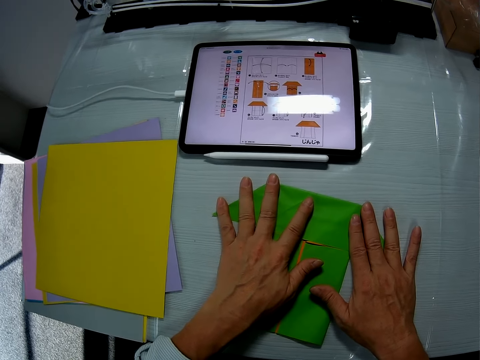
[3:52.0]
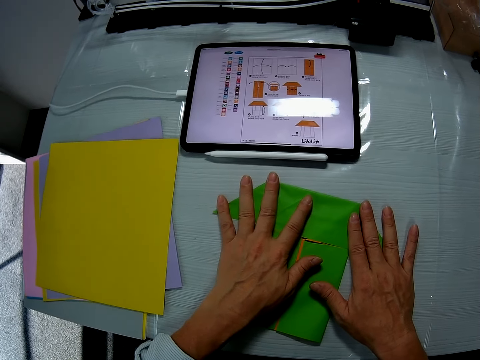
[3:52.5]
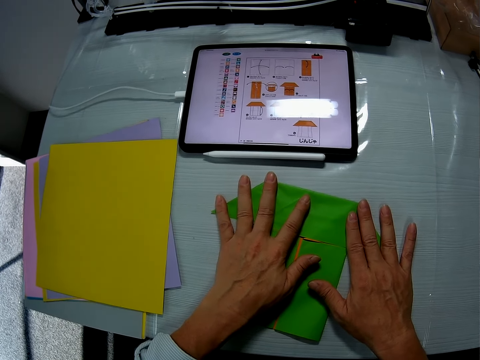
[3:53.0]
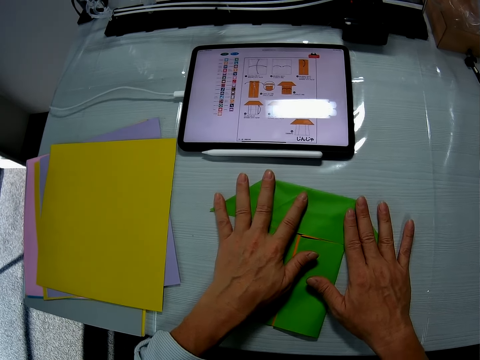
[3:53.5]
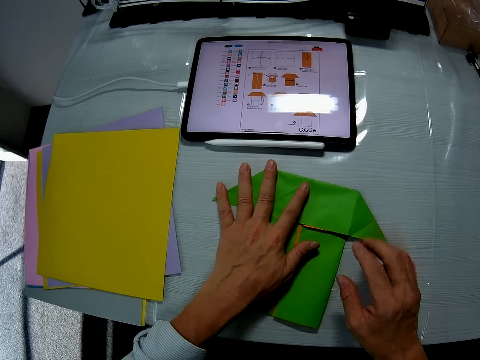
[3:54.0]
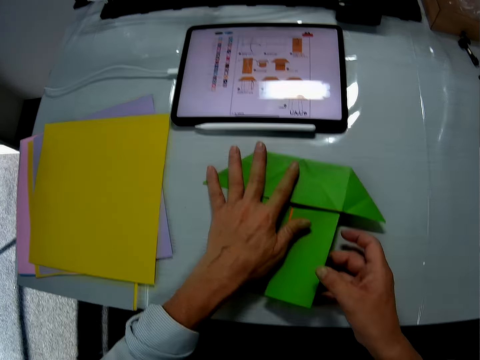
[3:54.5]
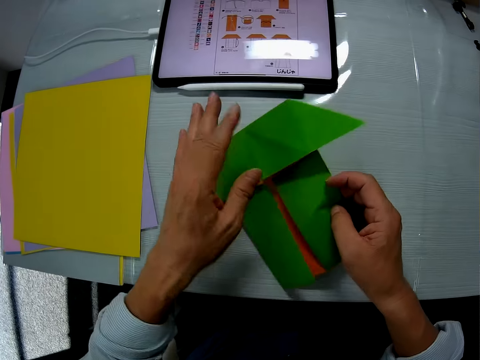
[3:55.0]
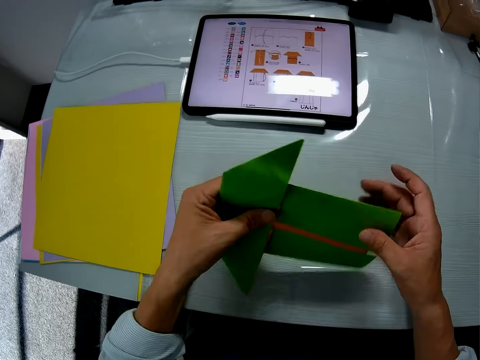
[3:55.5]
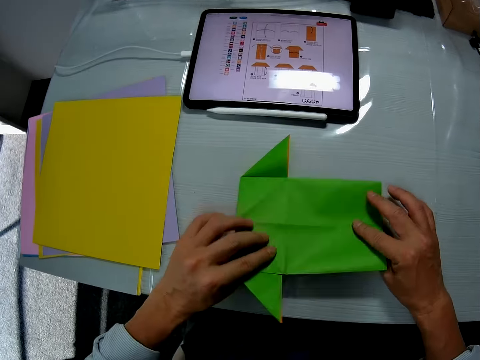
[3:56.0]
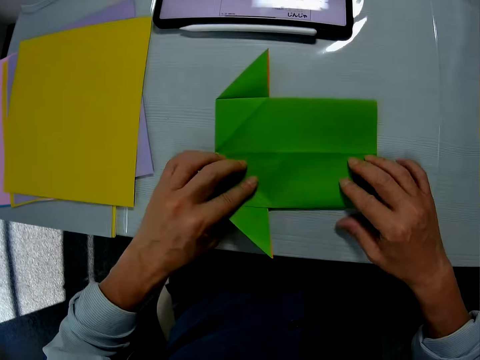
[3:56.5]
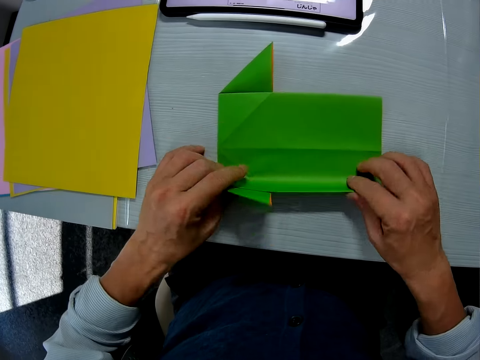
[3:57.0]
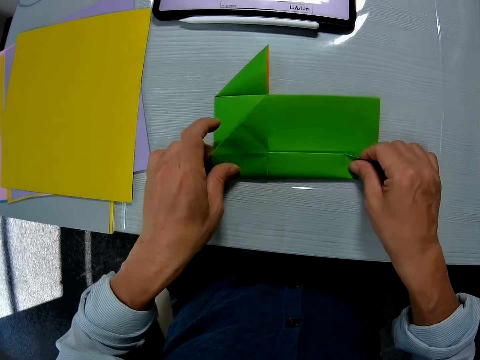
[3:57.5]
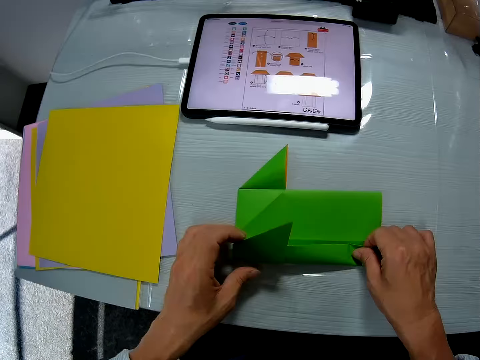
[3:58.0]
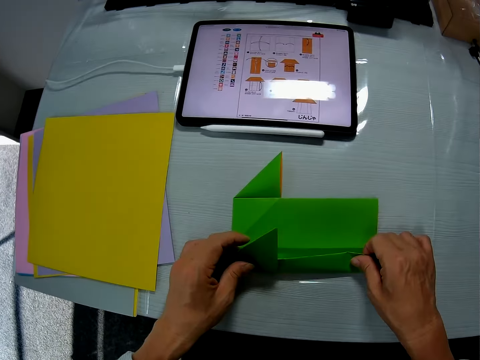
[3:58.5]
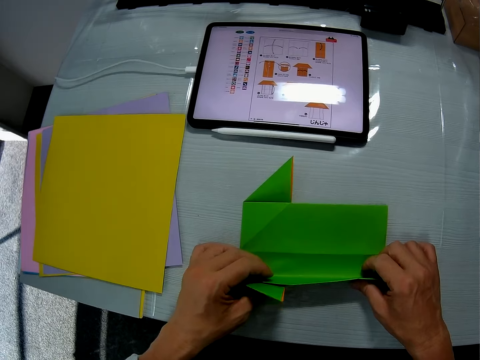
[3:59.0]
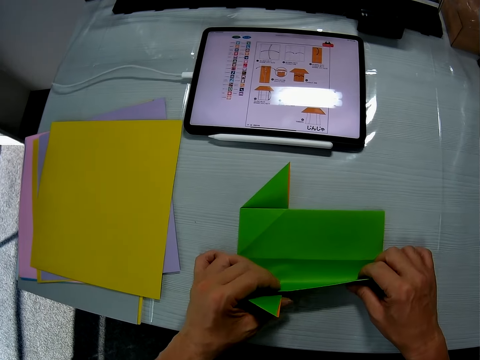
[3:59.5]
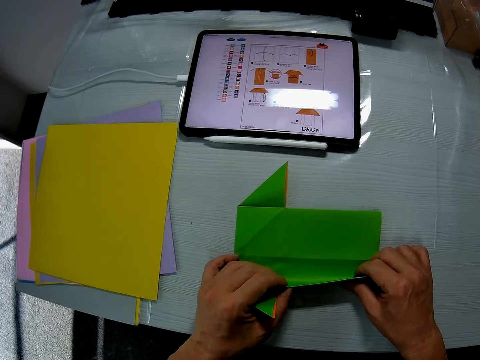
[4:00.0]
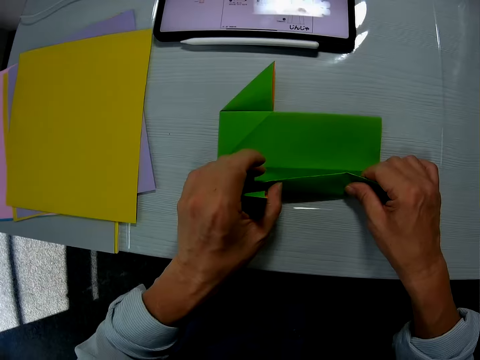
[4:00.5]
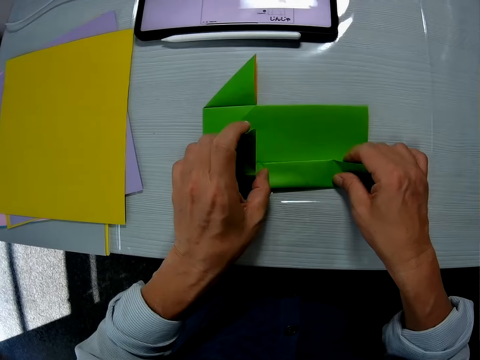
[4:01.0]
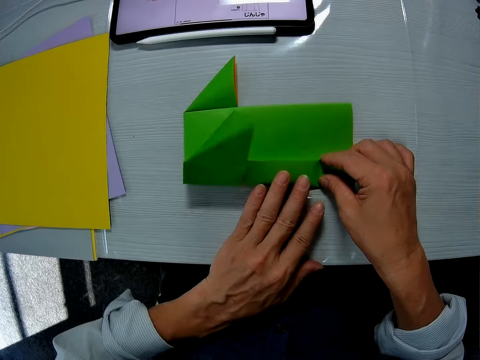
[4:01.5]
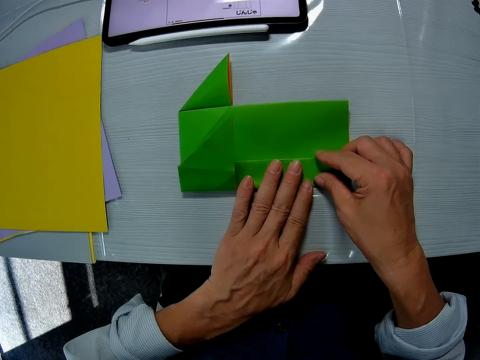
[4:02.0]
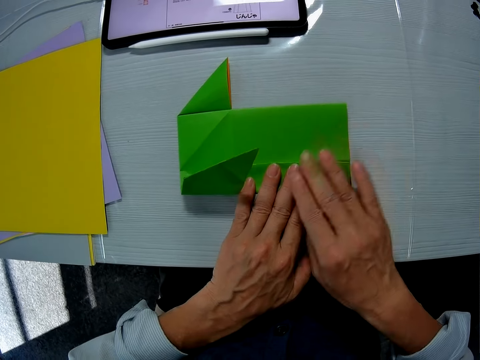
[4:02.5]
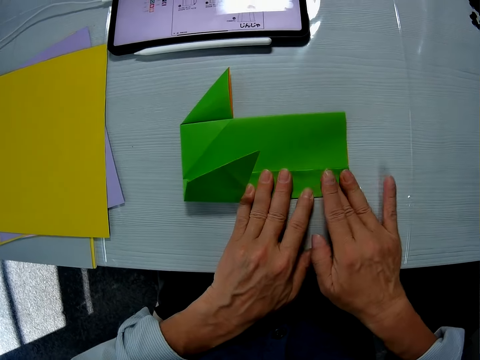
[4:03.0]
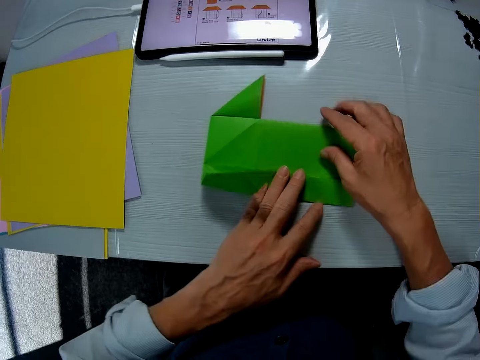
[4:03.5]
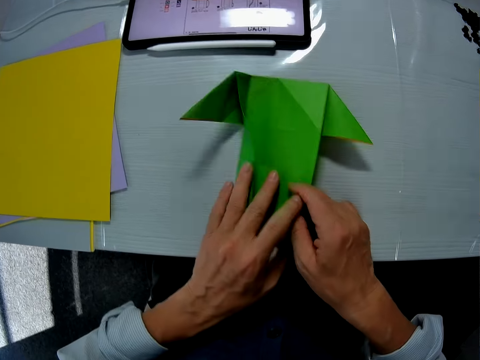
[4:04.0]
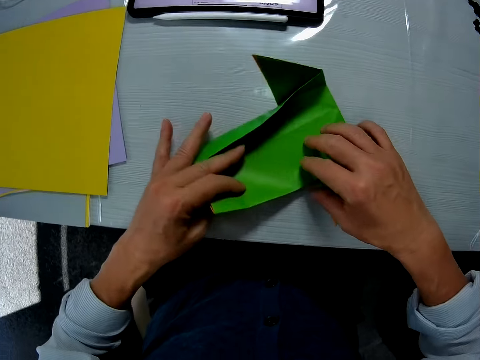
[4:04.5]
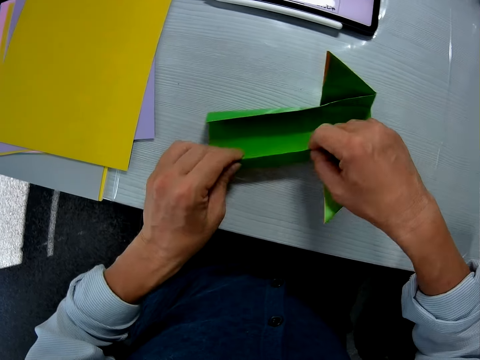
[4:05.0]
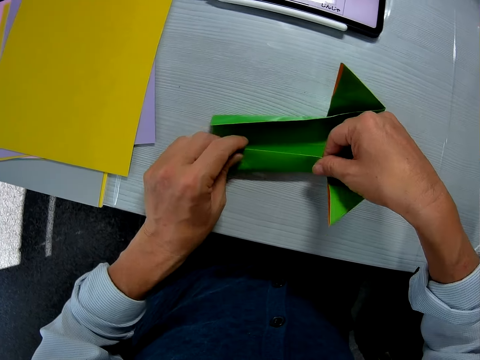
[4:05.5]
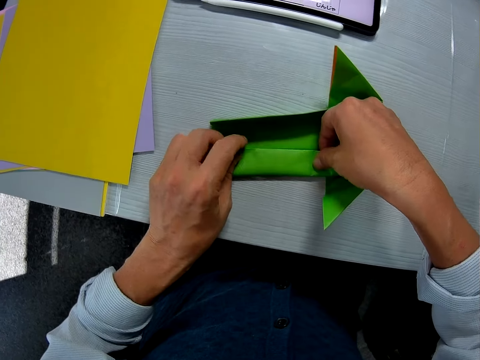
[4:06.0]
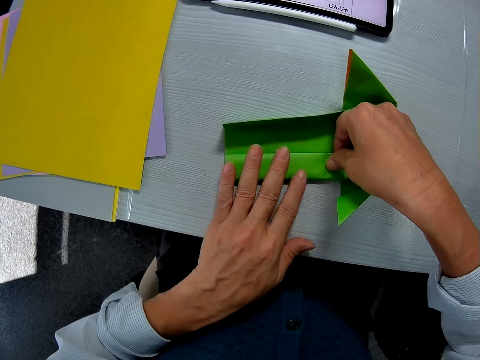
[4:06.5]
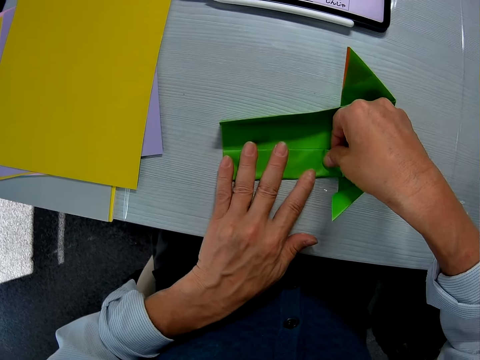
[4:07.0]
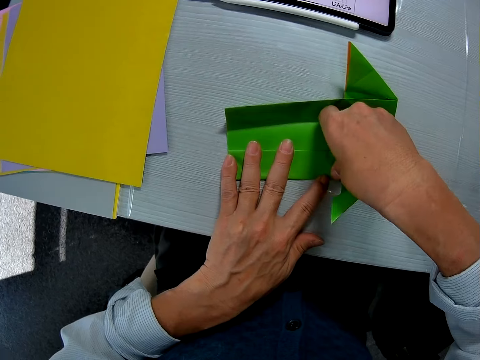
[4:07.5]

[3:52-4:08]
The camera wearer turns the manila paper. They fold the manila paper. They look at the drawings on the tablet. They turn the manila paper. They fold the manila paper.

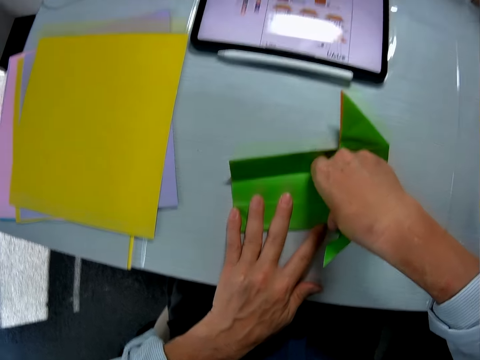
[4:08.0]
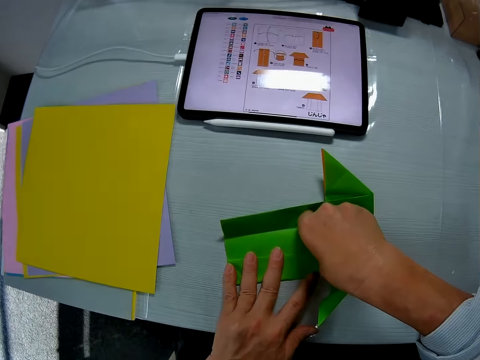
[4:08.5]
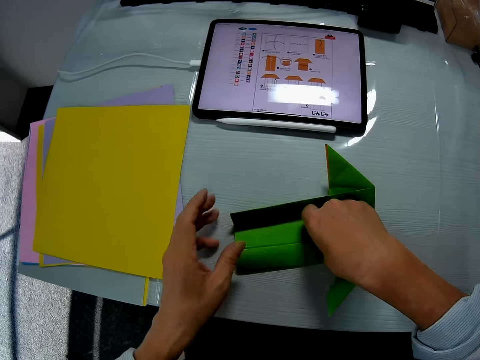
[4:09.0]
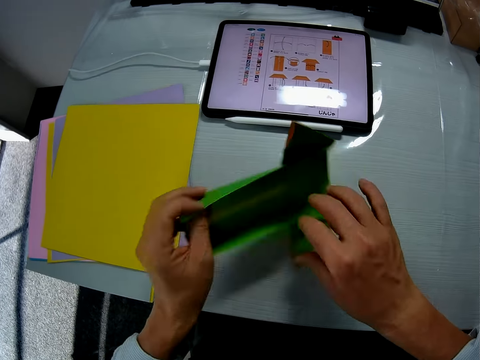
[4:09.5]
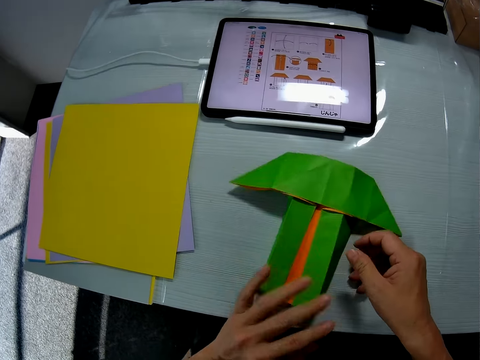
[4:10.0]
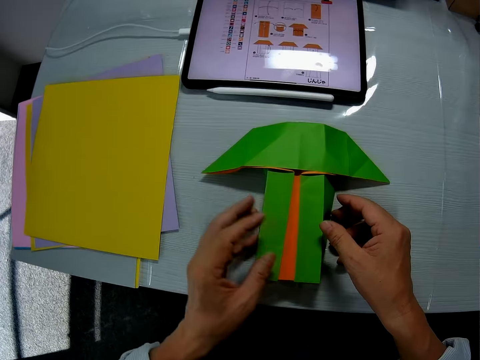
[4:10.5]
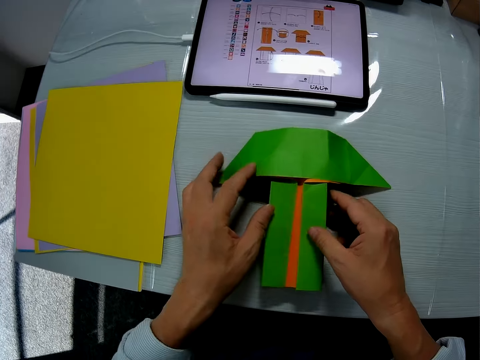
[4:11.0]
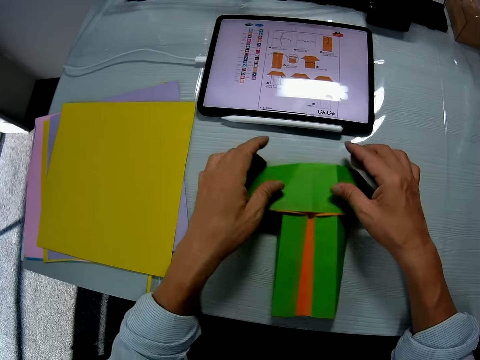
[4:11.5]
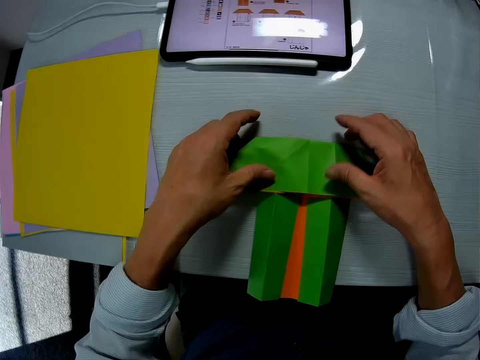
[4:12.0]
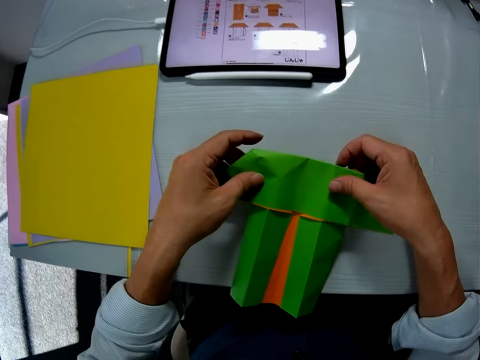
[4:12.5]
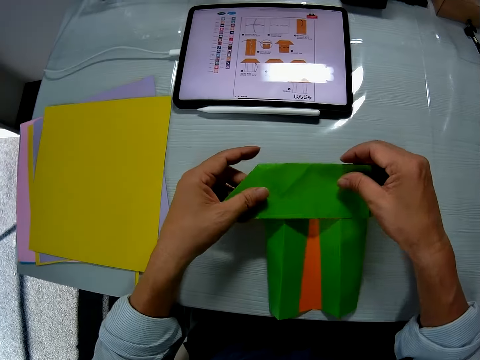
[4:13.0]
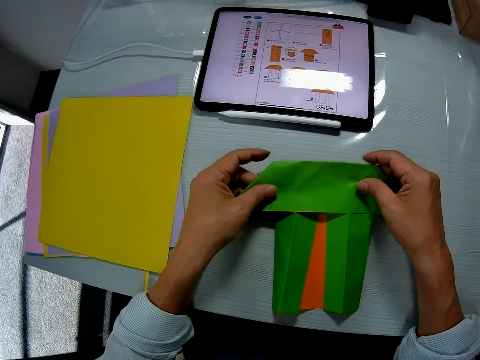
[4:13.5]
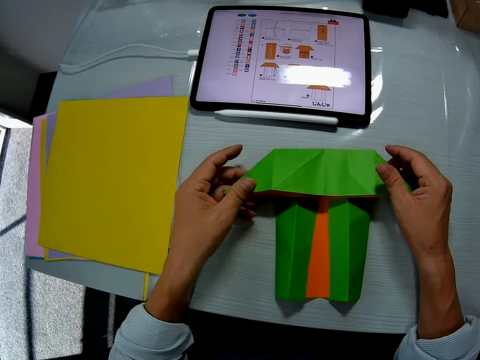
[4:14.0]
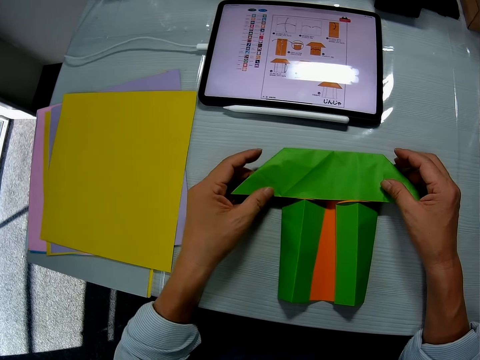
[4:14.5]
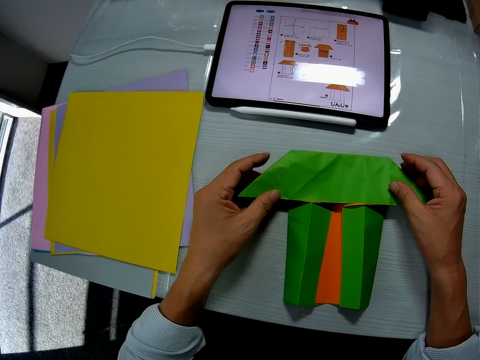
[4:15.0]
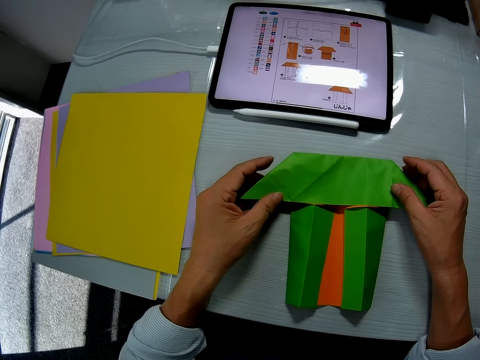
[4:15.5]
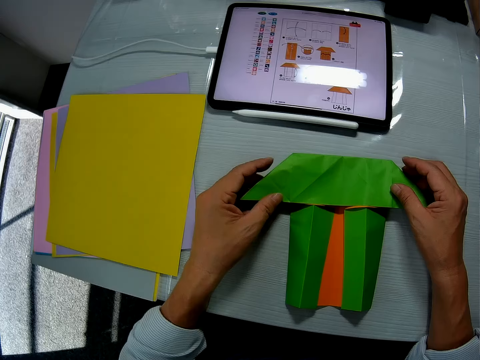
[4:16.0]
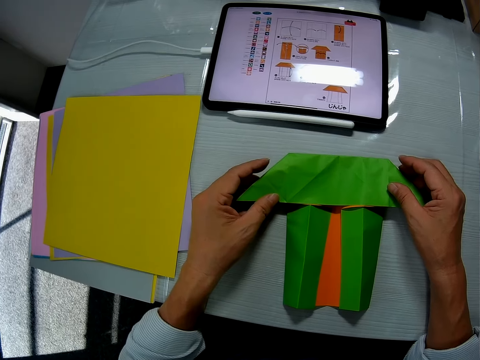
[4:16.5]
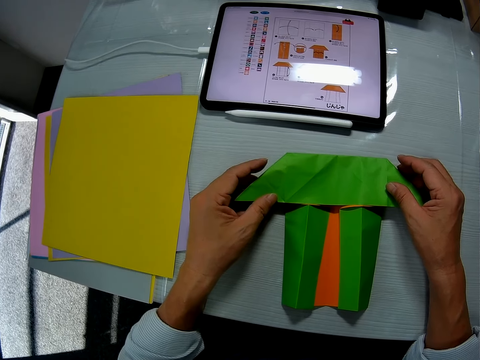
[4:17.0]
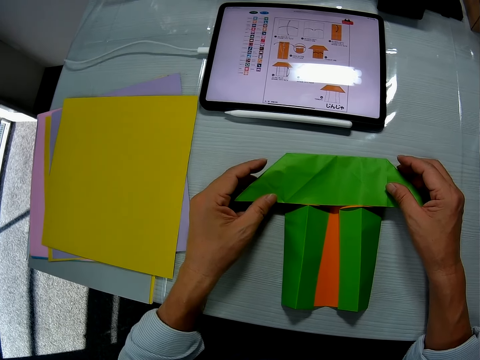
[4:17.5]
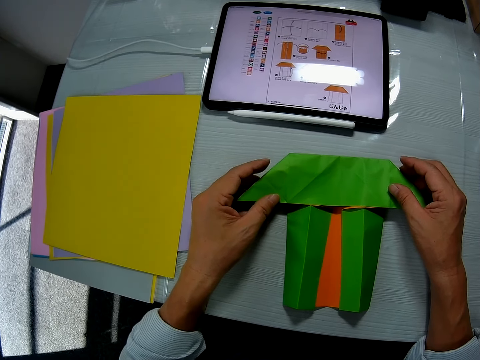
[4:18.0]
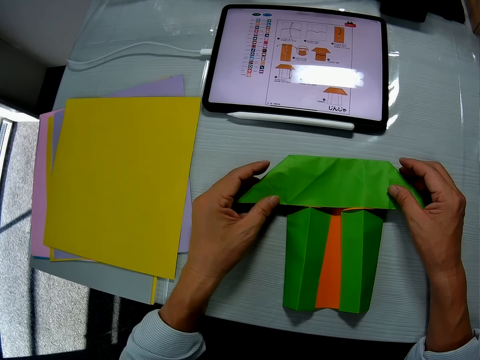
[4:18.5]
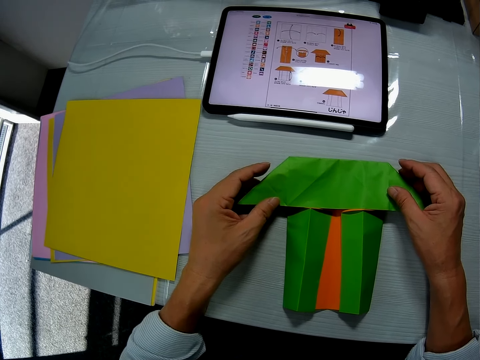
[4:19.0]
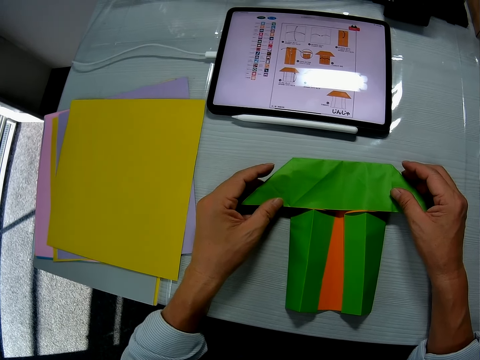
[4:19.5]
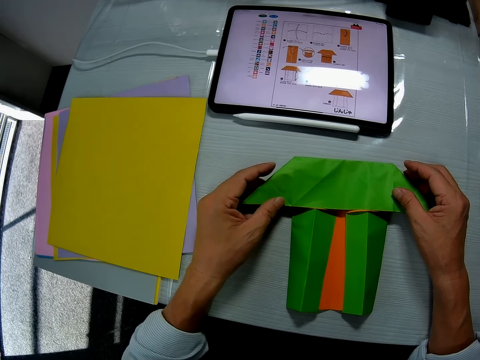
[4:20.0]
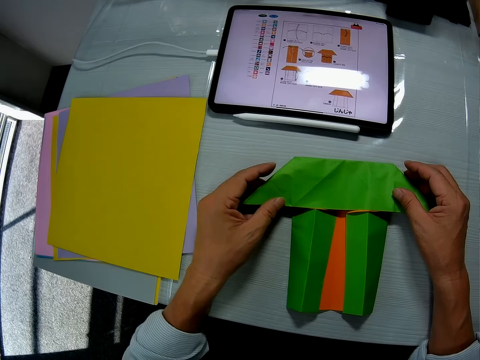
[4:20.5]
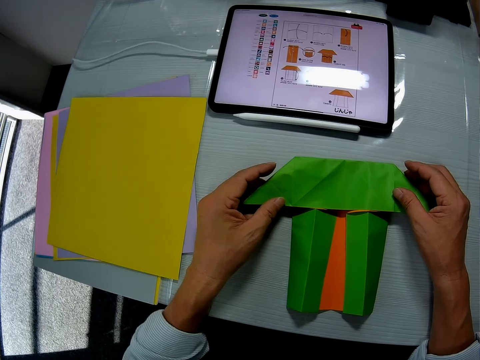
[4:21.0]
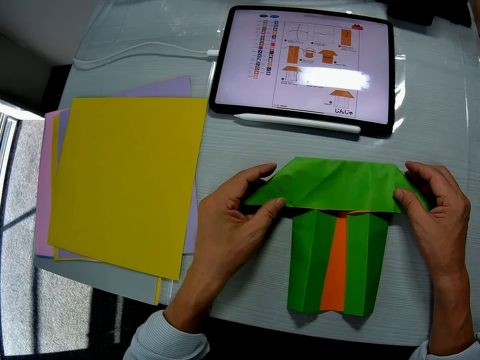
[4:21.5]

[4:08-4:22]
The camera wearer looks at the drawings on the tablet. They turn the manila paper. They hold the manila paper. They look at the drawings on the tablet.
